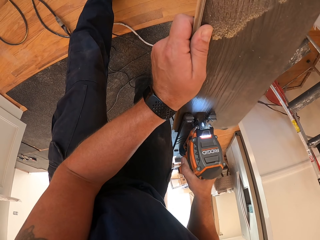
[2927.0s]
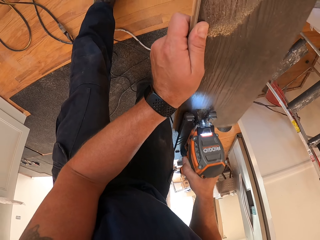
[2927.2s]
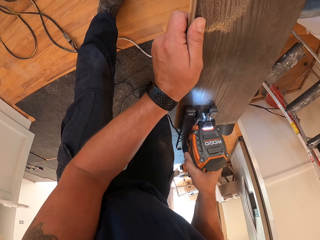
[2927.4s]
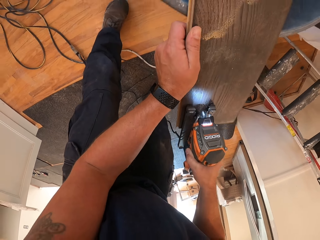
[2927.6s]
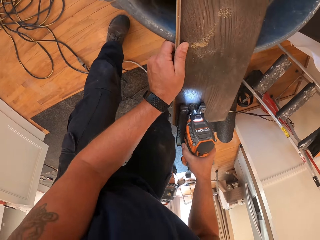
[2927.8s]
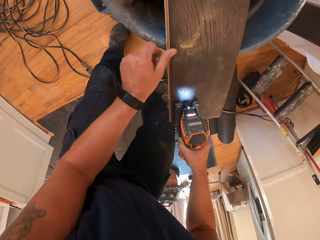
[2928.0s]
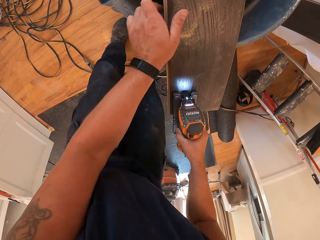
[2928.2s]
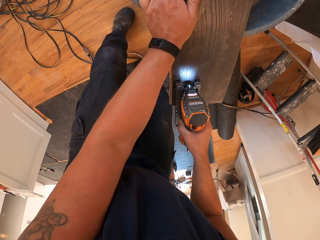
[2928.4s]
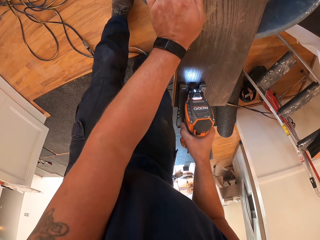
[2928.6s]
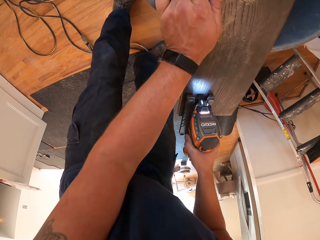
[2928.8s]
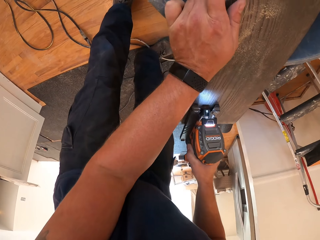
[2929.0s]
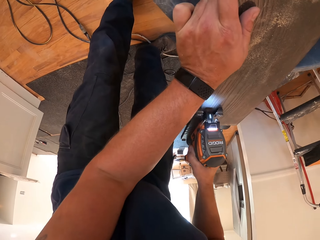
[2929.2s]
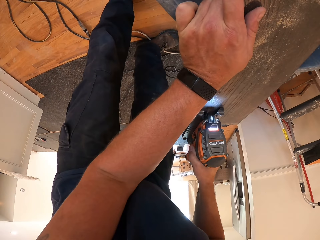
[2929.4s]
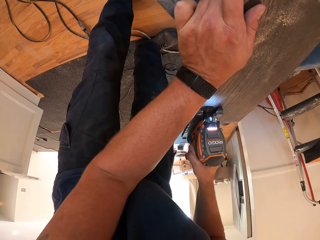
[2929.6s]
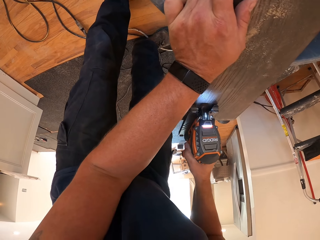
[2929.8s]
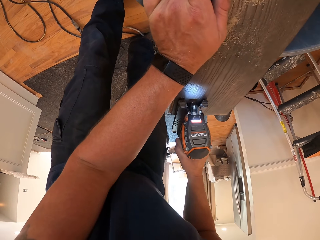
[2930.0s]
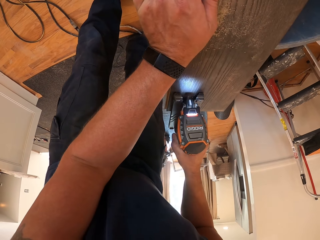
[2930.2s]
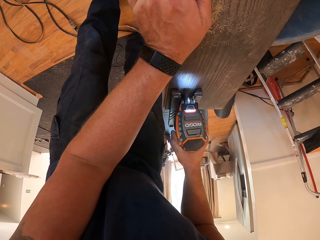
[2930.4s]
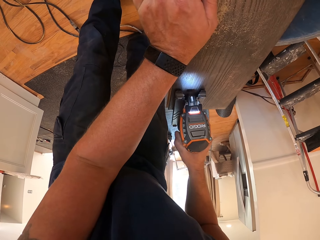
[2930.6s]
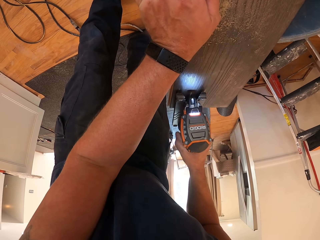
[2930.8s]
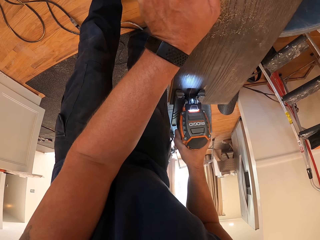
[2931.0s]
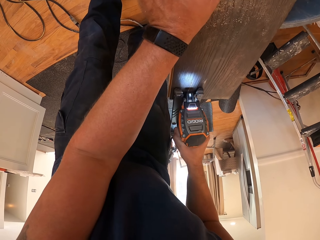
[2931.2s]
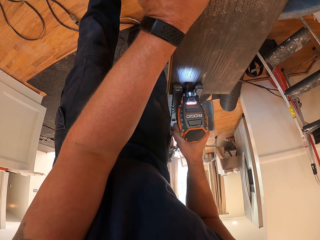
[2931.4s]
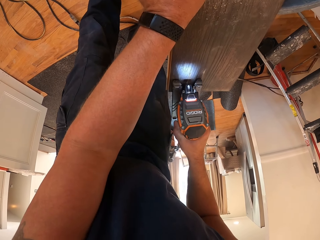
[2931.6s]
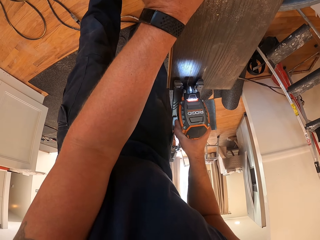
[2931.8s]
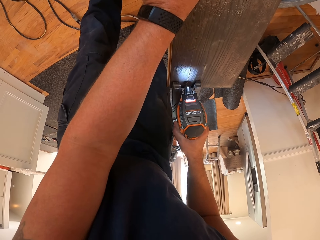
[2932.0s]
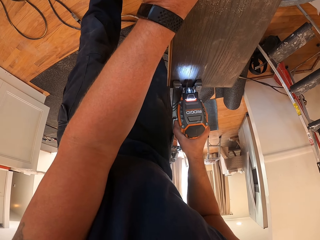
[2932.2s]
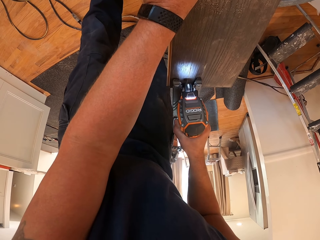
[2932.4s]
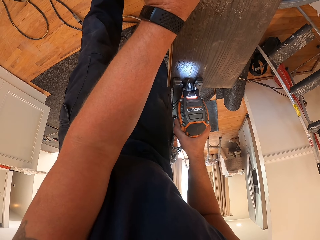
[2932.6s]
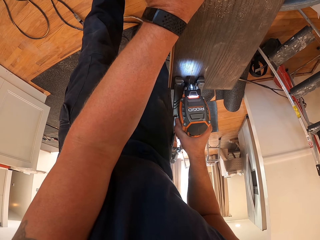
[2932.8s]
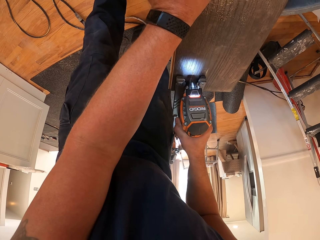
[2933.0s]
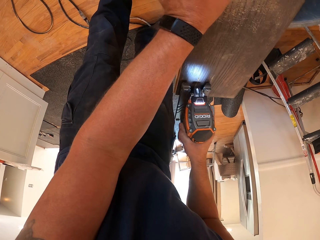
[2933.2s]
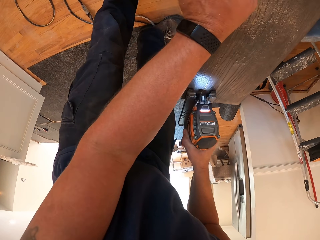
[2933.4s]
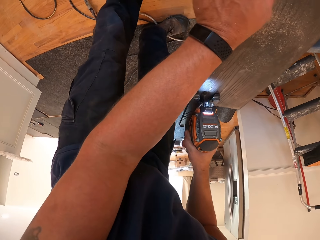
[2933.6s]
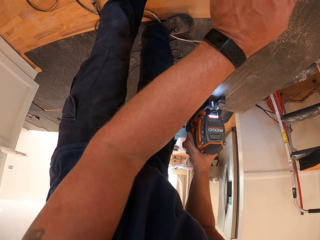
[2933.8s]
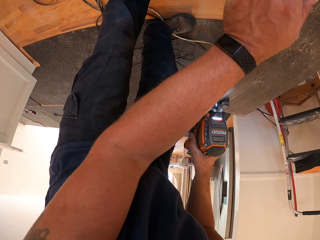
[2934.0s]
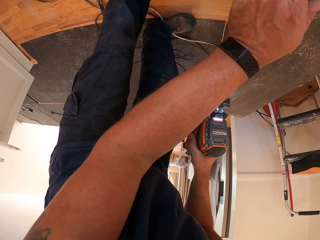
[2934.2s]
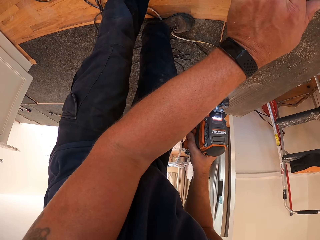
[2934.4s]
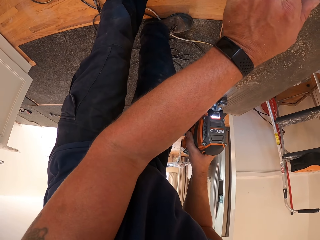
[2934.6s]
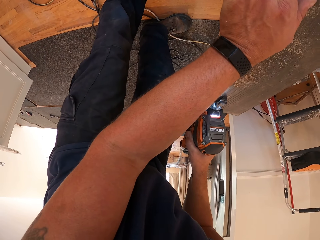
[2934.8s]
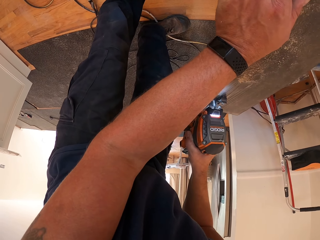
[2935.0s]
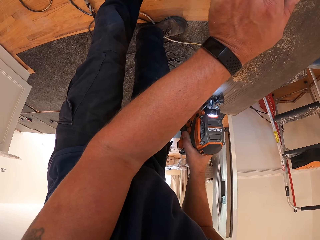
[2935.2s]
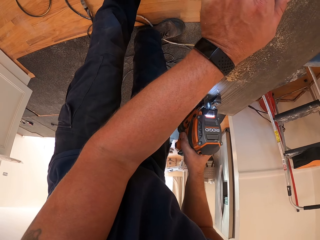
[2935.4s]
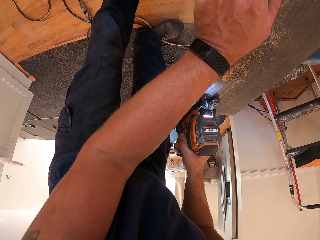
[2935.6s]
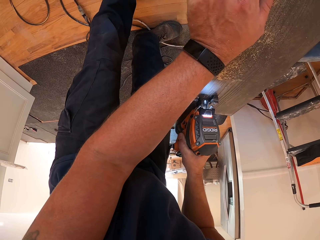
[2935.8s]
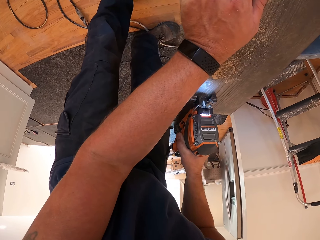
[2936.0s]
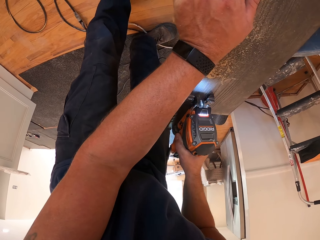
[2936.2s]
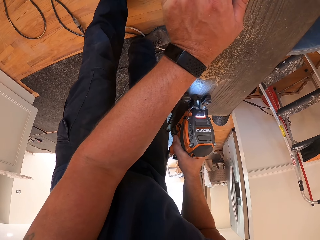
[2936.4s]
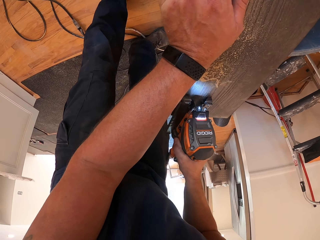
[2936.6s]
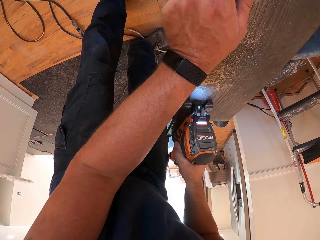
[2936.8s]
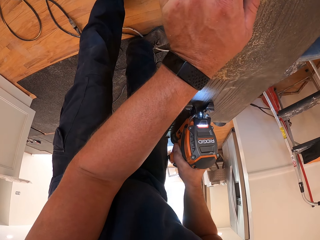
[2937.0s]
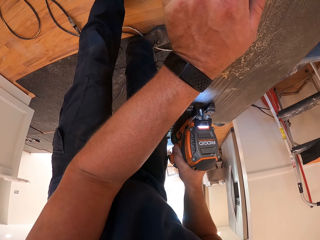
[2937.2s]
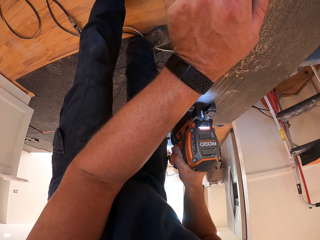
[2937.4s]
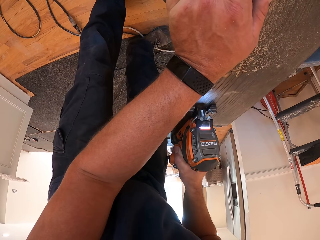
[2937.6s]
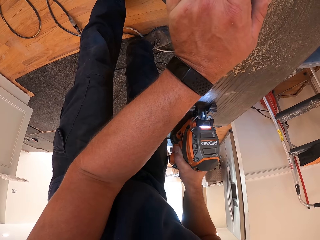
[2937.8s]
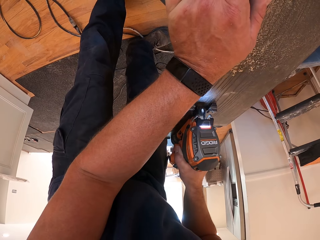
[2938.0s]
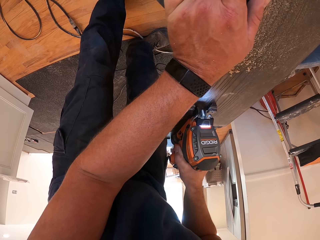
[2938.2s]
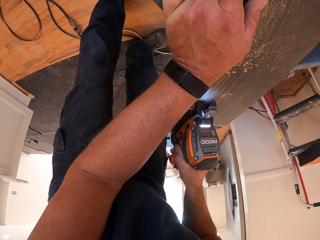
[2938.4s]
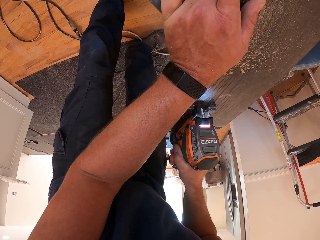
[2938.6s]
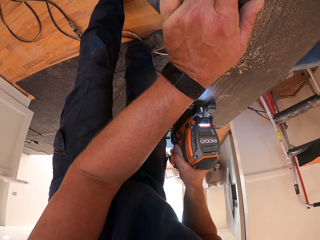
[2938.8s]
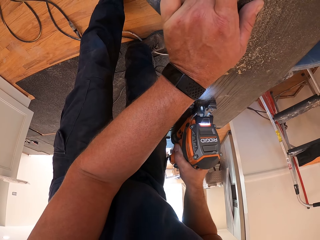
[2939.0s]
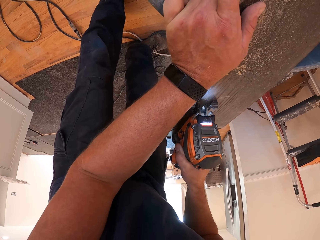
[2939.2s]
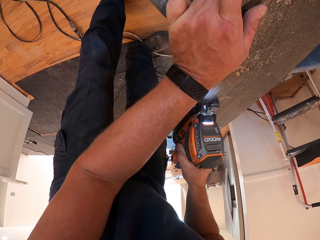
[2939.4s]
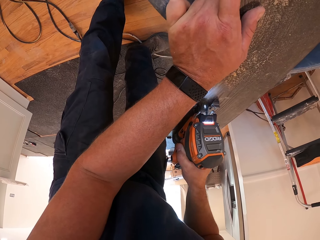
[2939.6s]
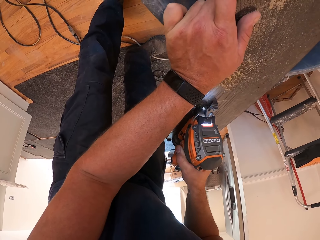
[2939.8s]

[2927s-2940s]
The camera wearer moves his hand. He looks around. He cuts the wooden rail with the drill.

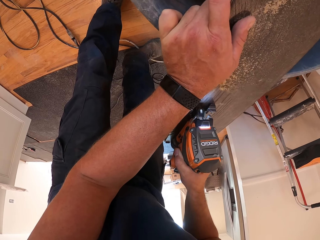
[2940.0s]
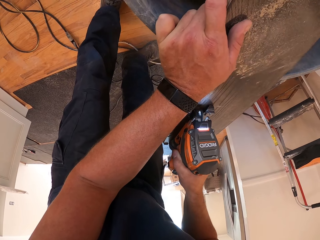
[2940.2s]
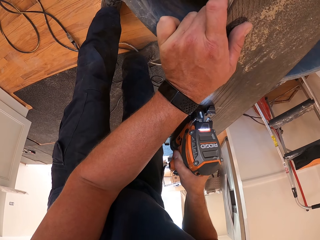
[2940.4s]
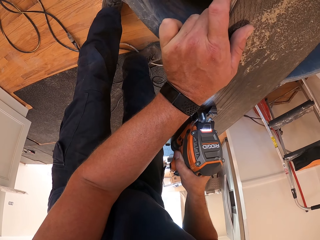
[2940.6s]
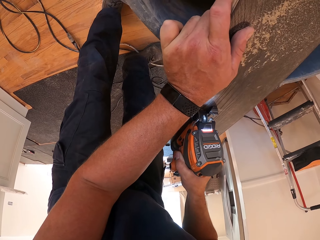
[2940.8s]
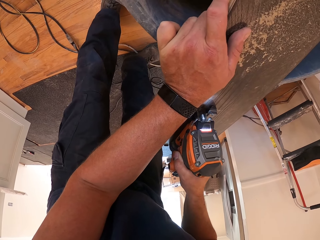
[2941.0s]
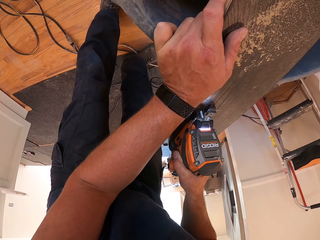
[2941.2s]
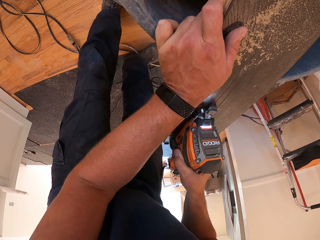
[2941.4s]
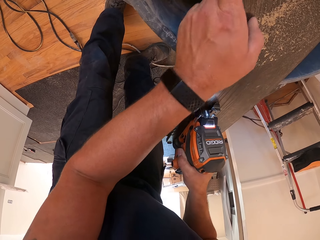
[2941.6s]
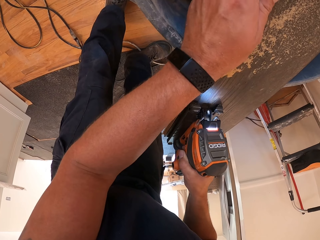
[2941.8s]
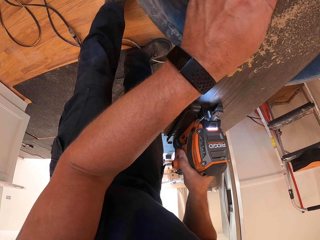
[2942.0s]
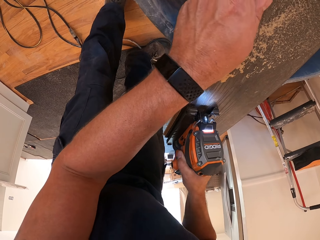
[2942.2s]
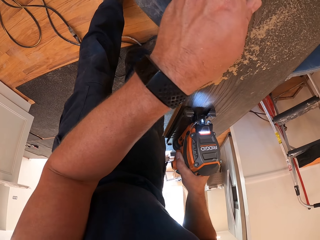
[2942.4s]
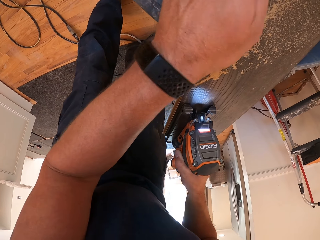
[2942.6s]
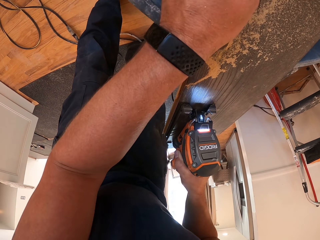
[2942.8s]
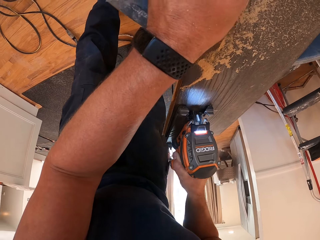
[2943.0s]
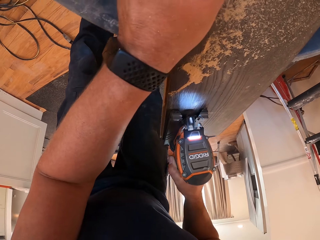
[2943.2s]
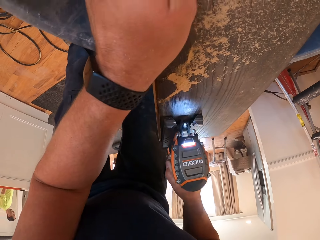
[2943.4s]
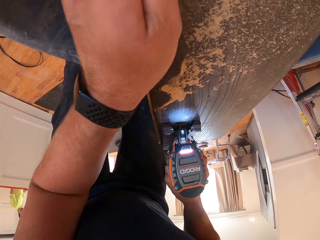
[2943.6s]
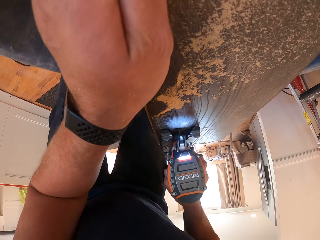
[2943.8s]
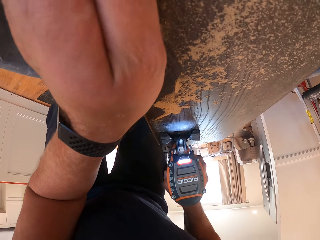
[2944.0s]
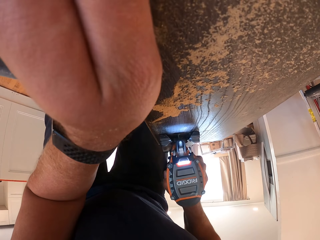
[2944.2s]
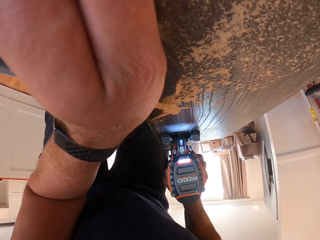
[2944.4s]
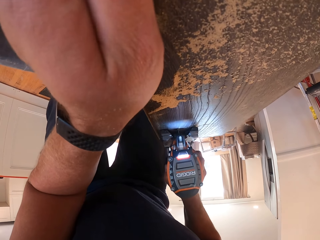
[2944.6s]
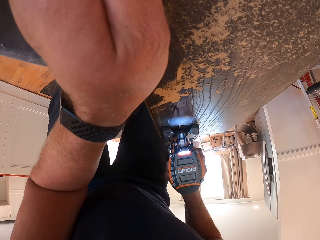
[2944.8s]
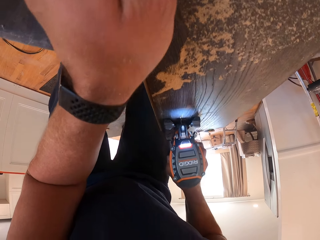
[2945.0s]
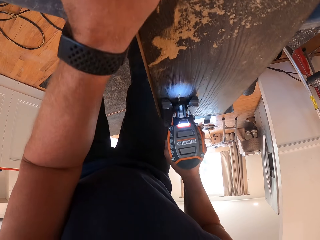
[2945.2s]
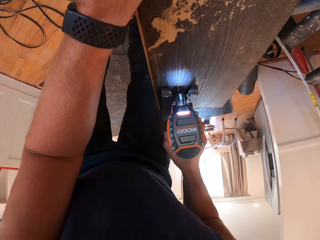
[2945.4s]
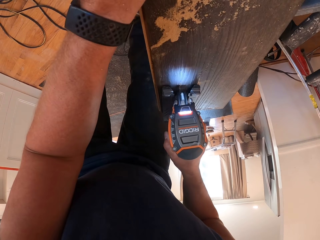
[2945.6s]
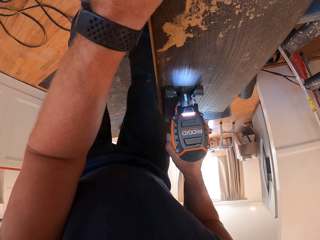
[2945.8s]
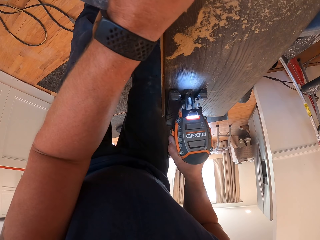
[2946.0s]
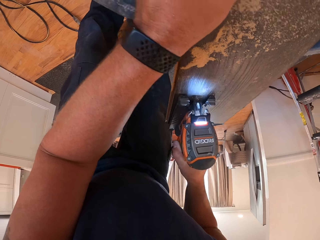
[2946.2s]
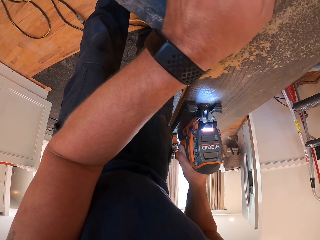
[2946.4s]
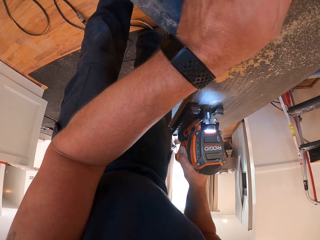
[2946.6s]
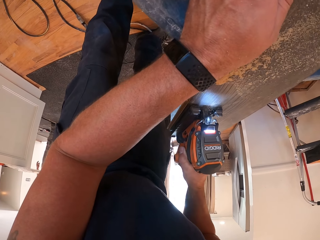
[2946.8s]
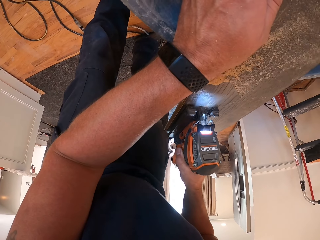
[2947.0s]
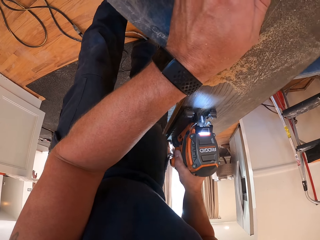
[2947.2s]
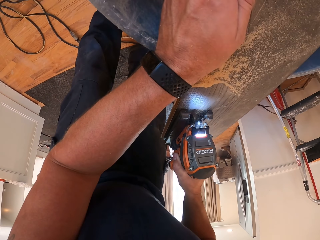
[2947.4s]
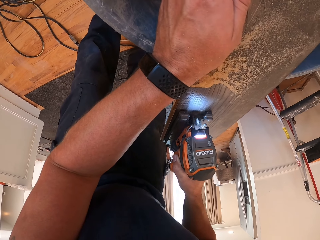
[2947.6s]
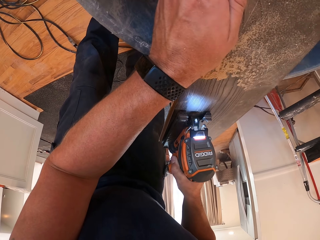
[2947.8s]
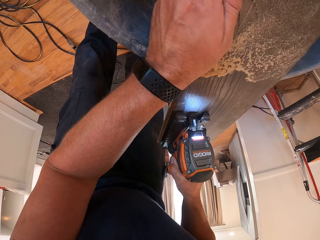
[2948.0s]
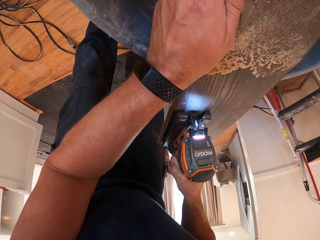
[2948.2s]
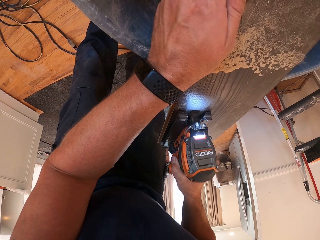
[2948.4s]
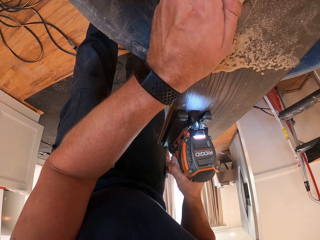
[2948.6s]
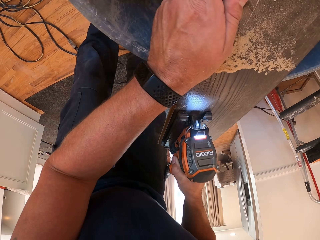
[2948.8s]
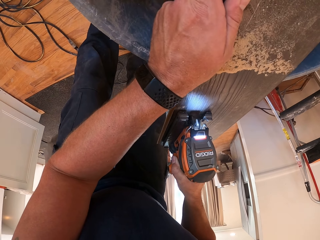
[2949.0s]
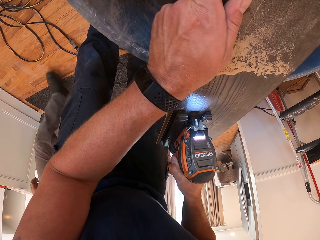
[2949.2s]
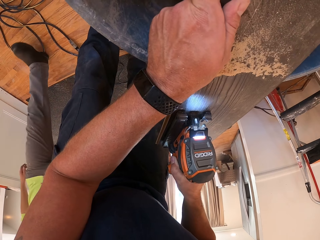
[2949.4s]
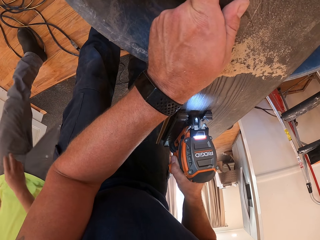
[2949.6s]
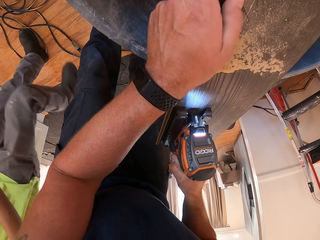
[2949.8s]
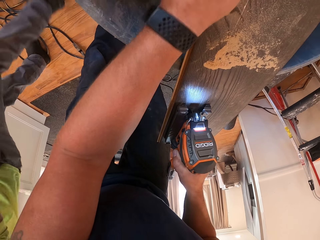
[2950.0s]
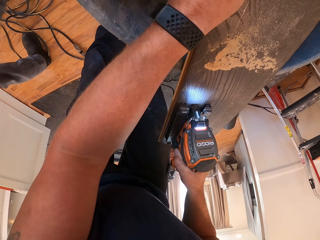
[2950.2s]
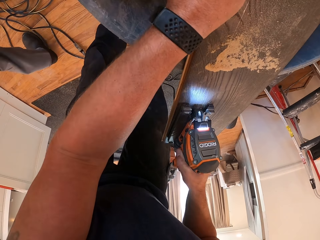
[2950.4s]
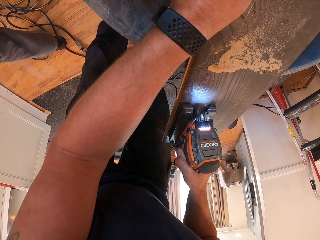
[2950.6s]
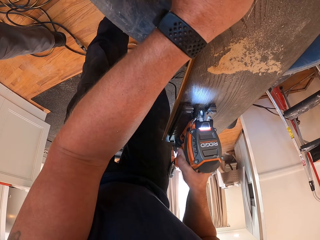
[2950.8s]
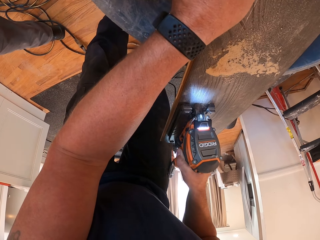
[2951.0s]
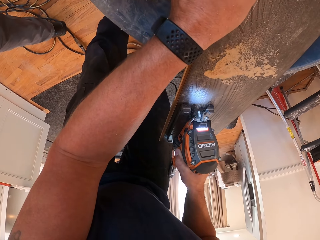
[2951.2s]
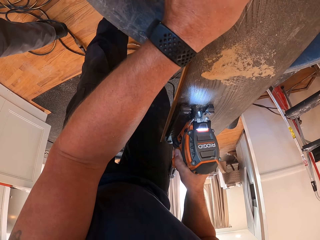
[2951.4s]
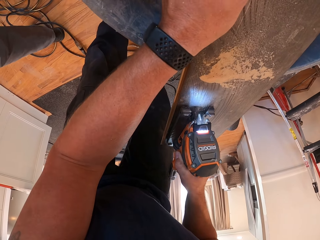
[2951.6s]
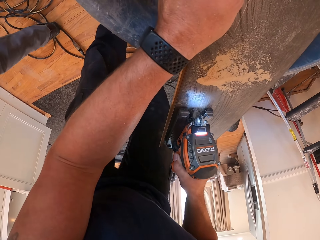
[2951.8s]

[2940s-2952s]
The camera wearer moves his hand. He cuts the wooden rail with a drill. A man passes by the camera wearer. The camera wearer cuts the wooden rail with a drill.
